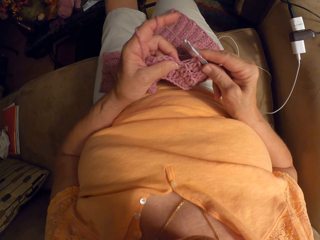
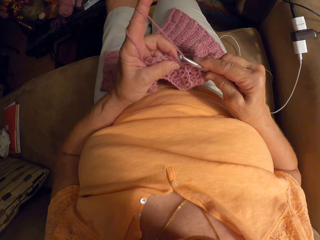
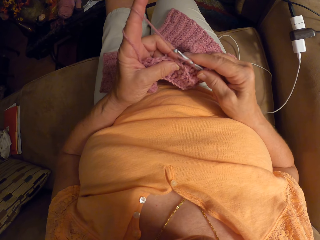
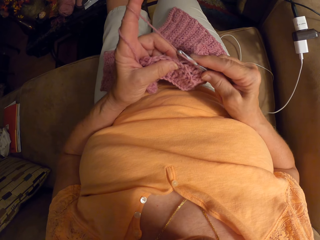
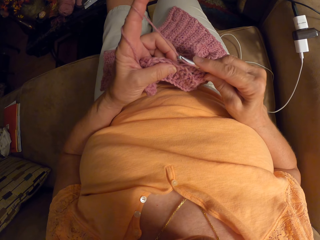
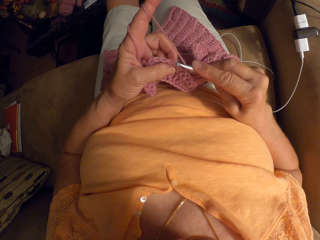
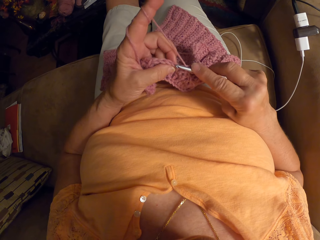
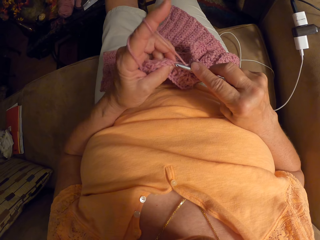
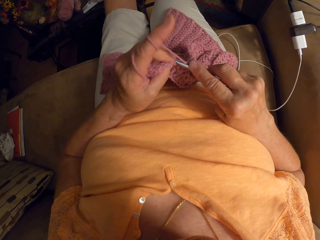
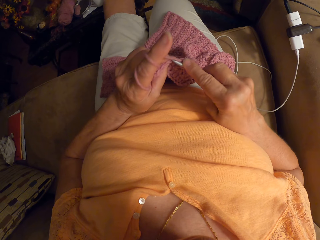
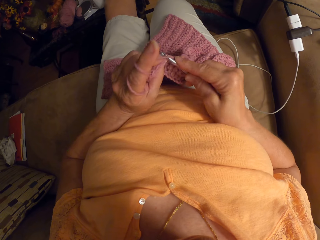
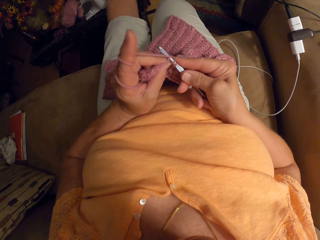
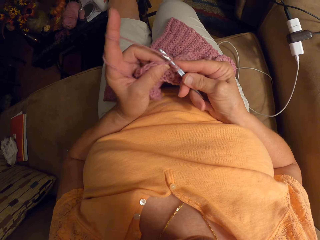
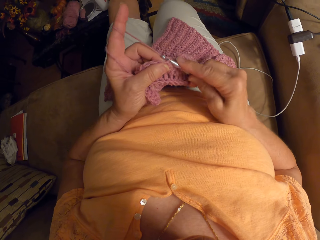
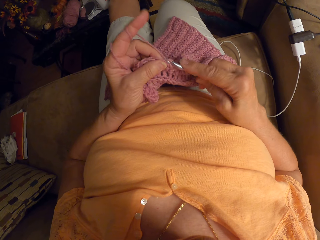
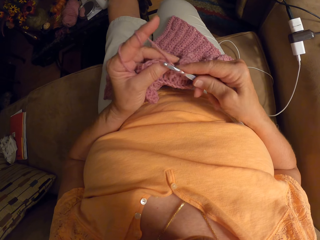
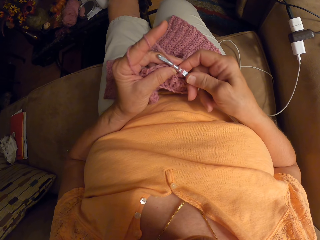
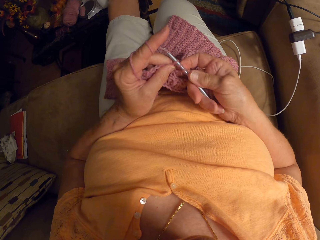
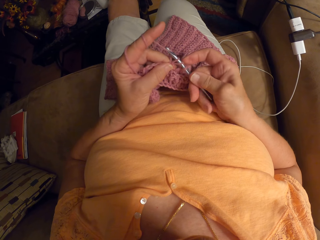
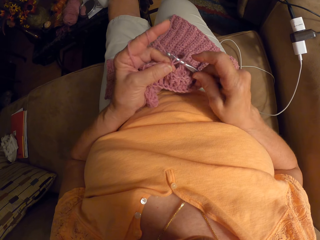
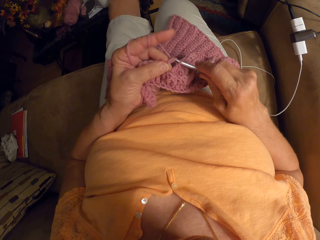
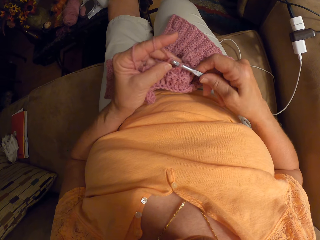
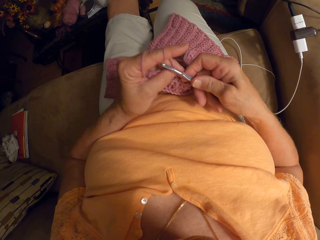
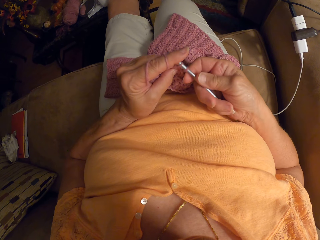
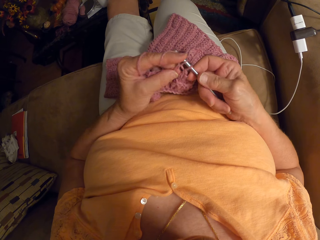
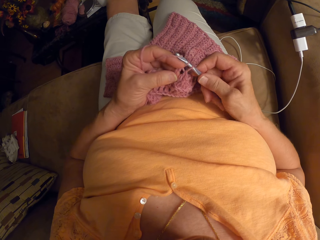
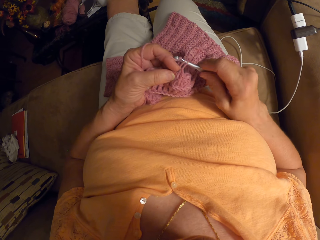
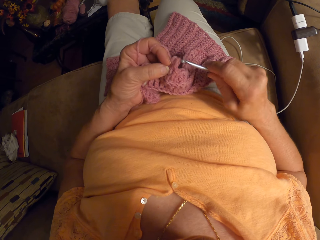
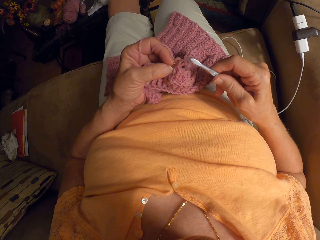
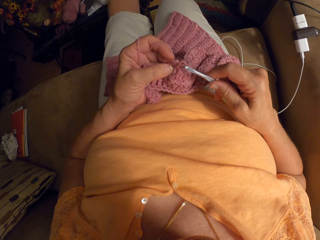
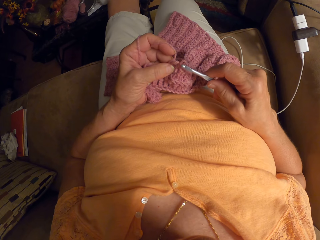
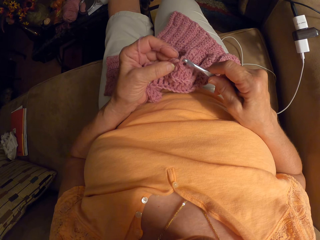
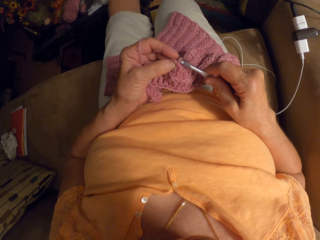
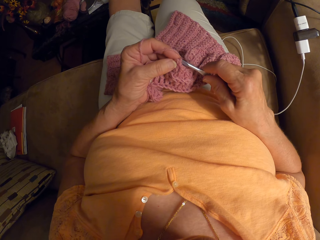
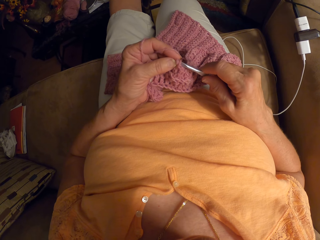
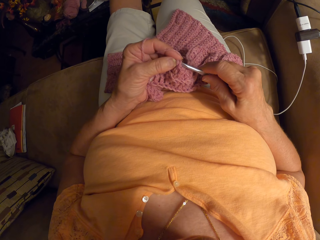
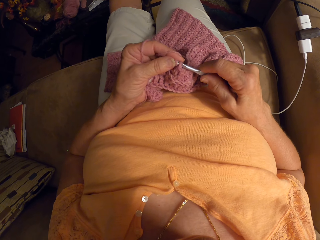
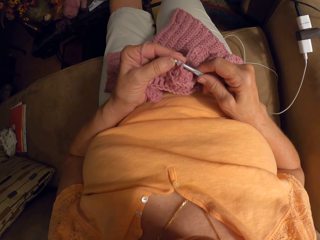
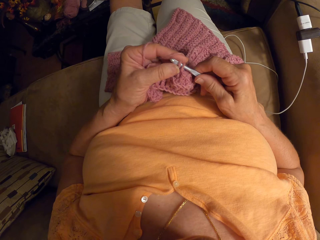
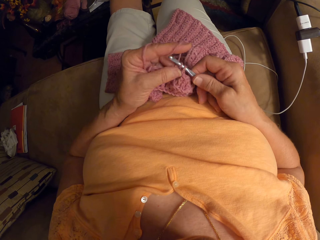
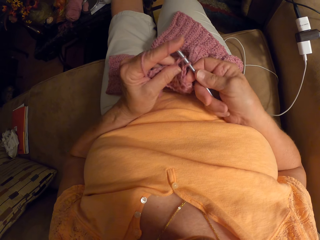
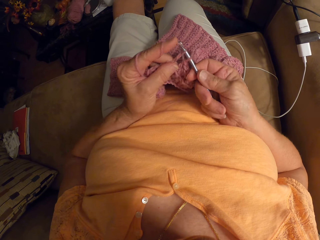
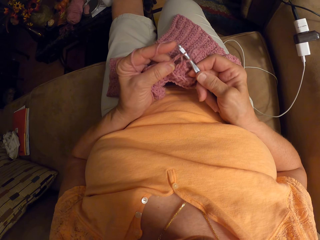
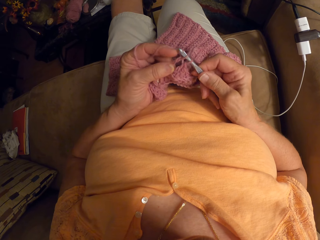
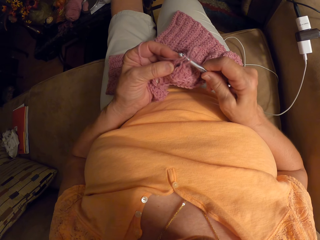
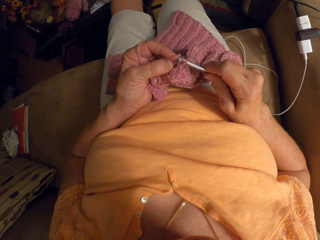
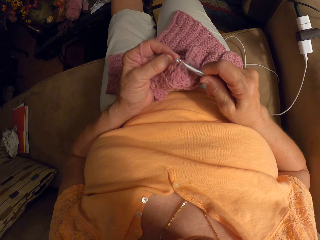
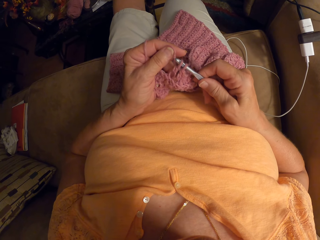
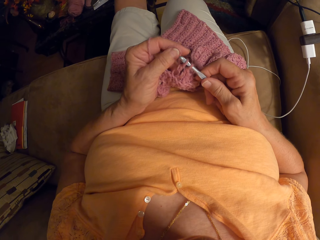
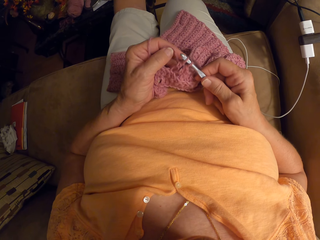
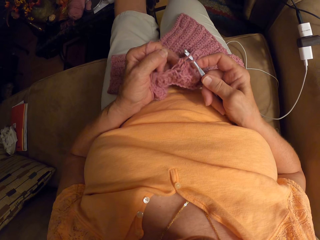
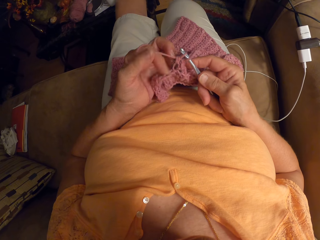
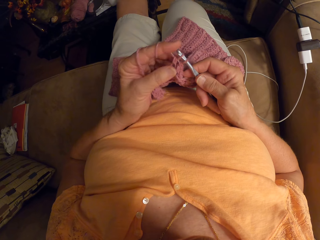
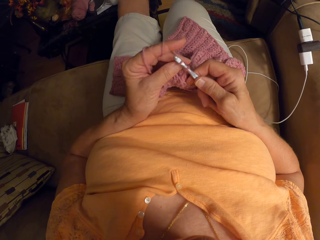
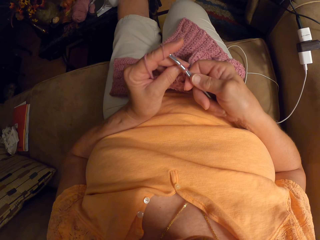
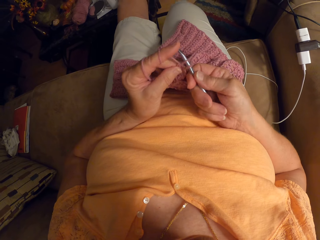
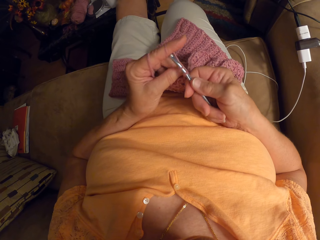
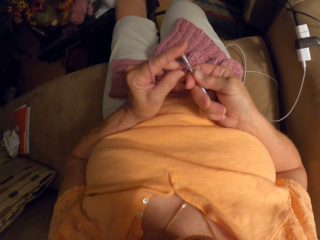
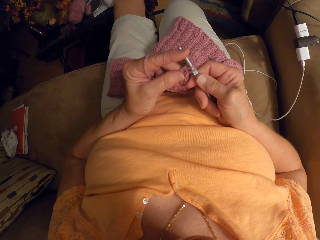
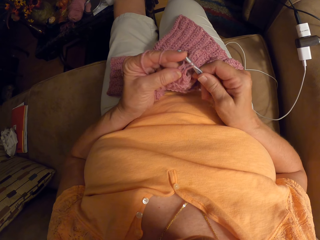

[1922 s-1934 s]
The camera wearer releases yarn from the index finger. They knit the fabric. They release the yarn from the index finger. They return back the yarn into the index finger.

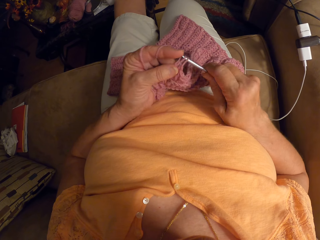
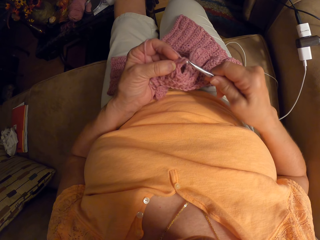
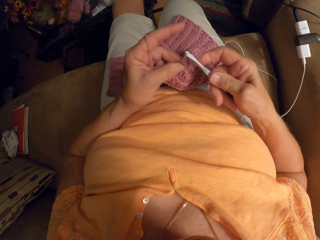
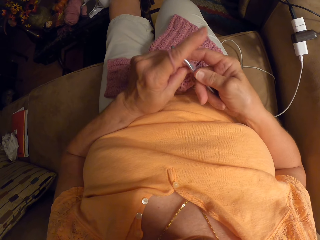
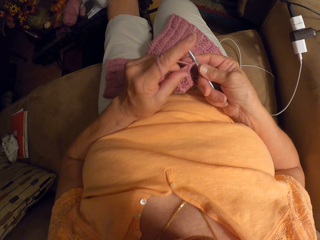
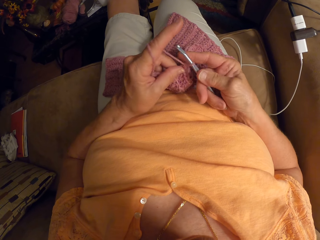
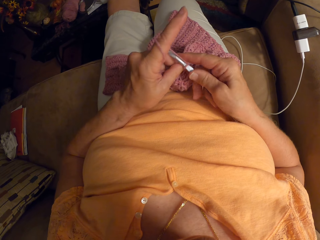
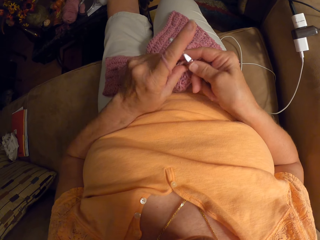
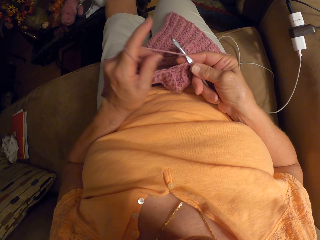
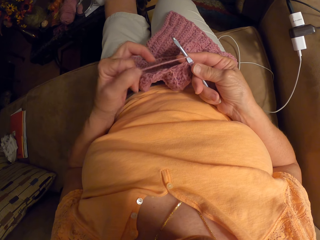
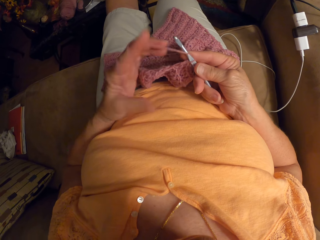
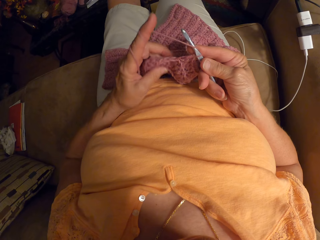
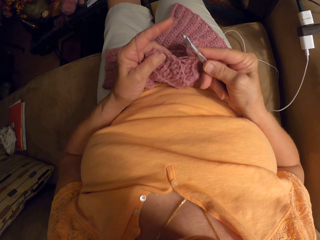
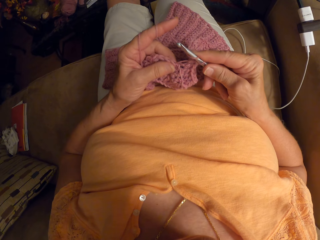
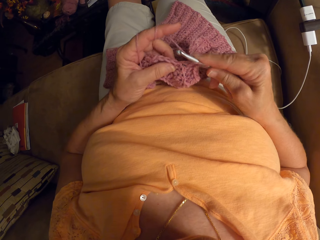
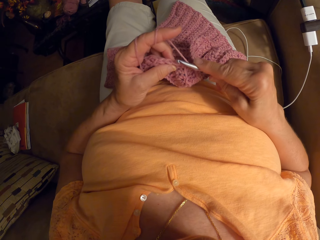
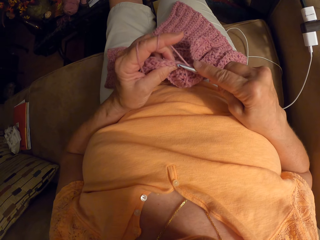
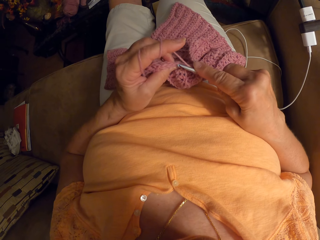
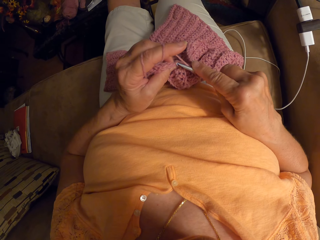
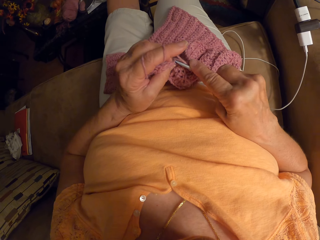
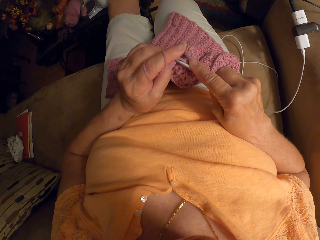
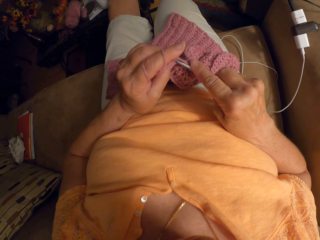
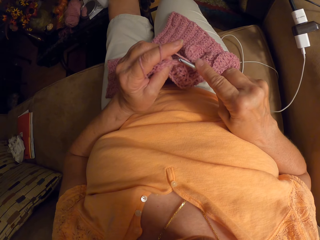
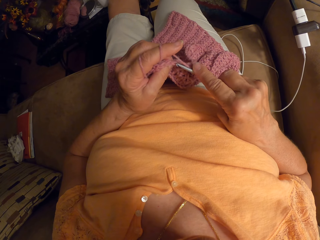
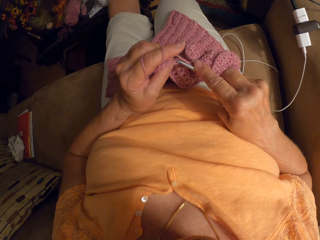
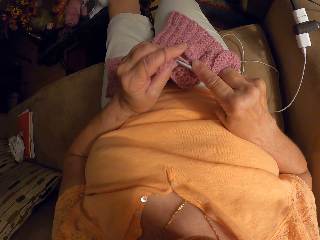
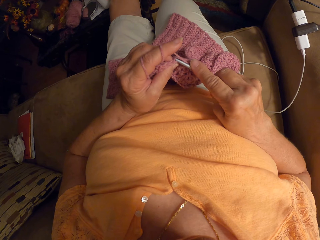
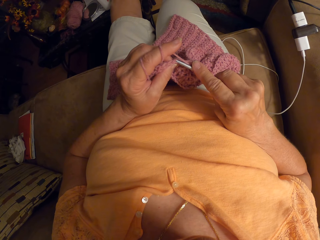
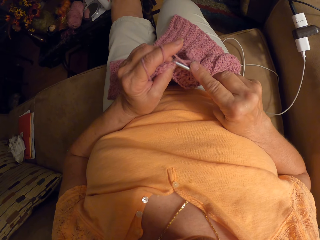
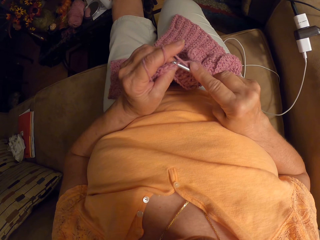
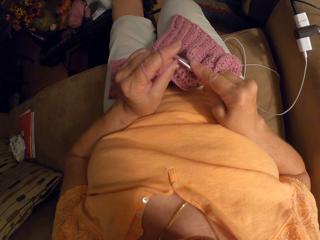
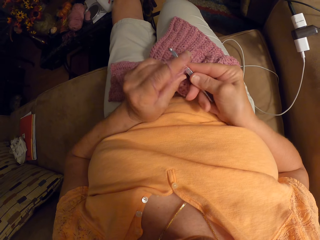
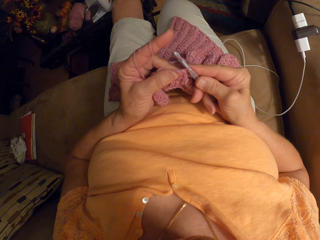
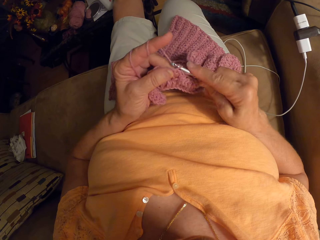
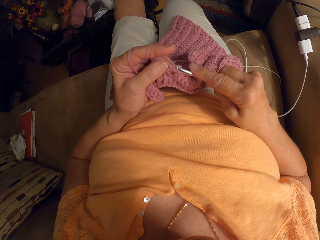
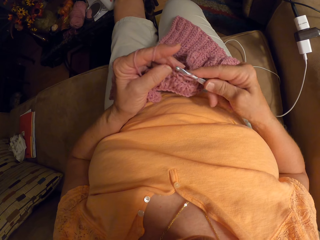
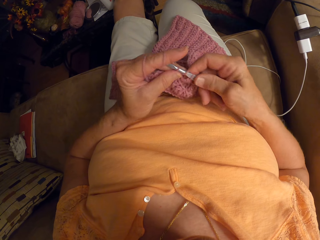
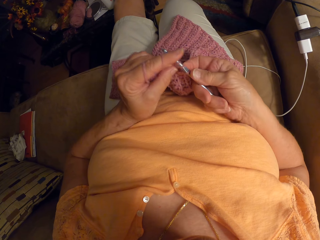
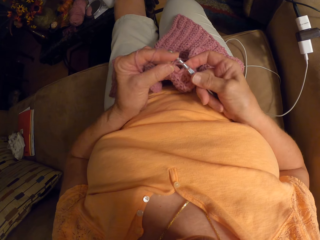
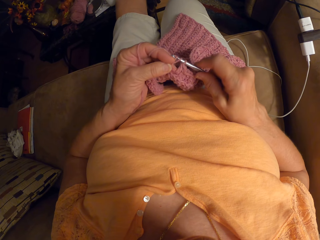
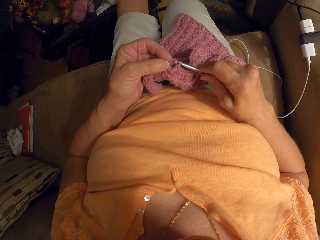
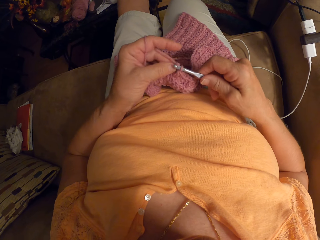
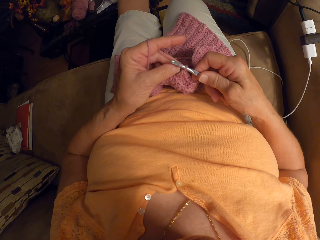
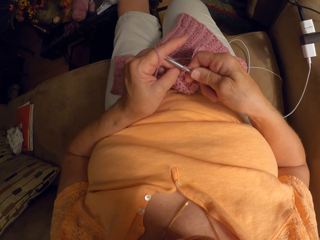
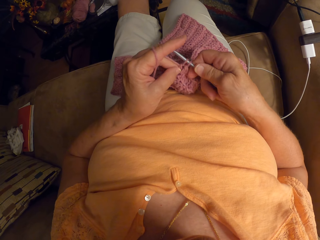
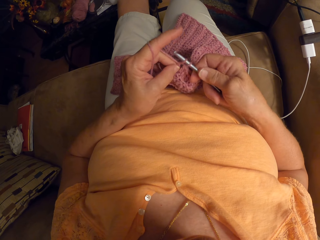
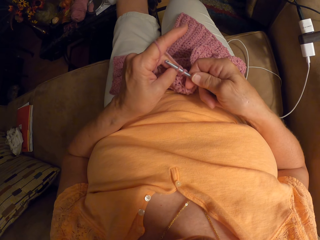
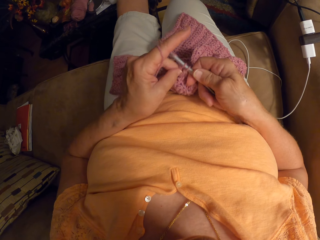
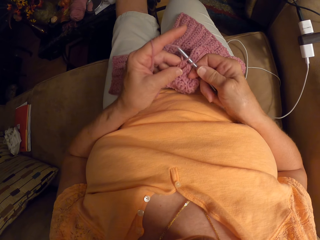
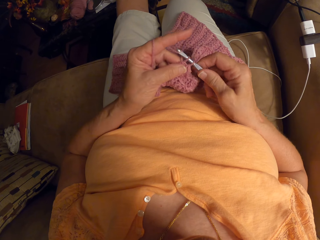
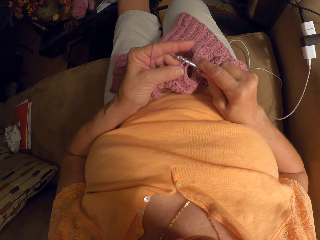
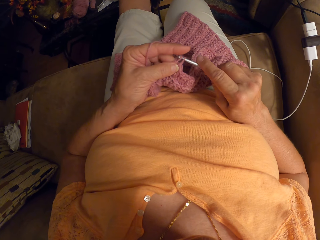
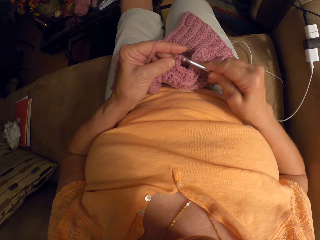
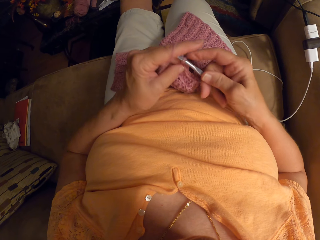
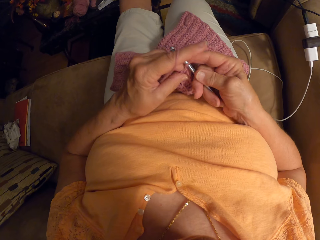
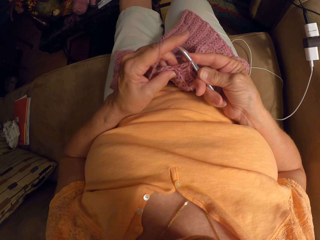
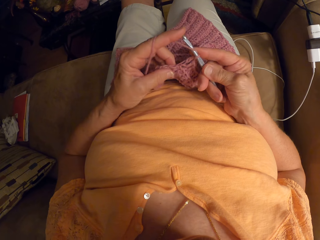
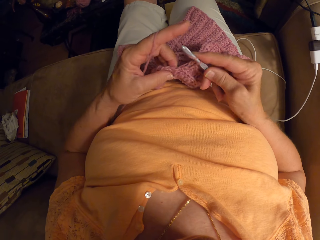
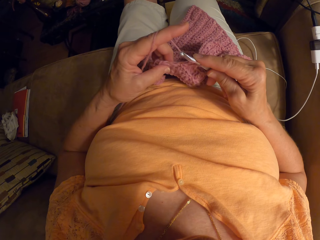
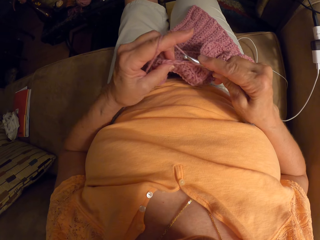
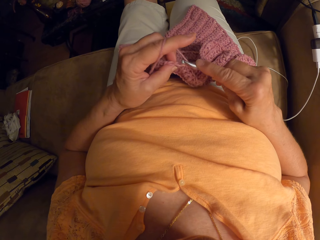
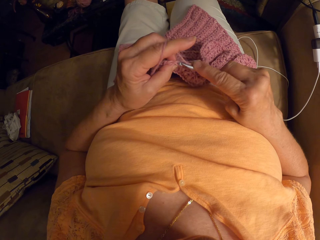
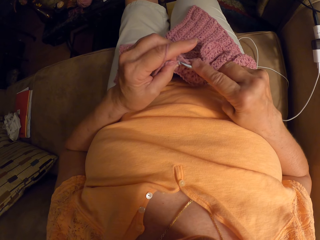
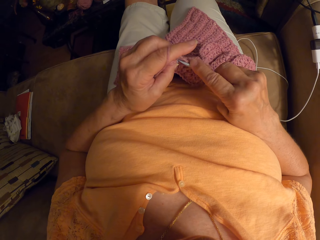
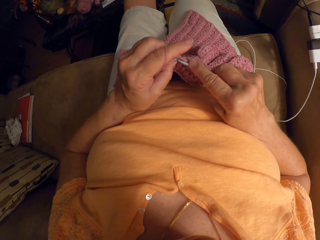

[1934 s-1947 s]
The camera wearer releases yarn from the index finger. She knits the fabric. She stops to knit. She wraps the wool around the finger of her left hand. She crochets the fabric with her left hand and the crochet hook in her right hand. She releases the yarn from the index finger. She knits the fabric.
